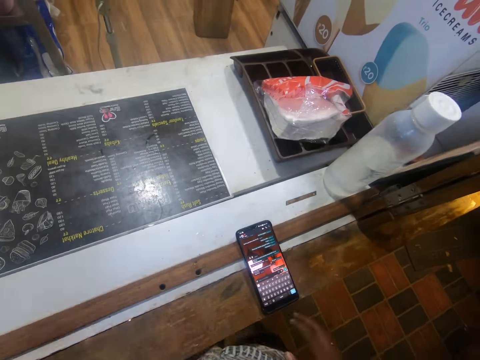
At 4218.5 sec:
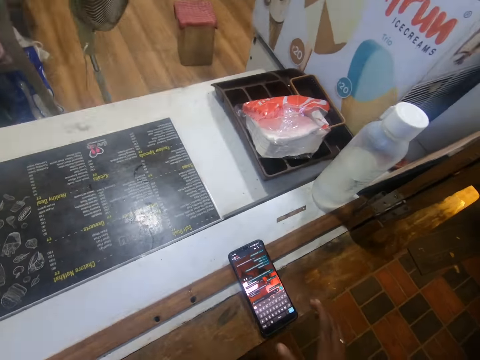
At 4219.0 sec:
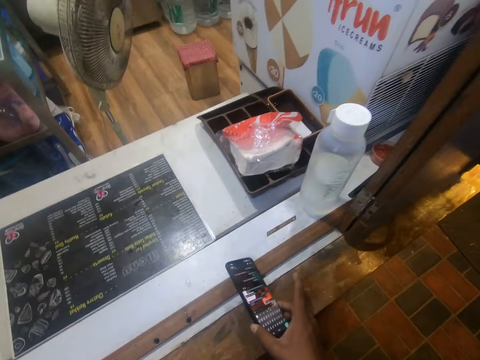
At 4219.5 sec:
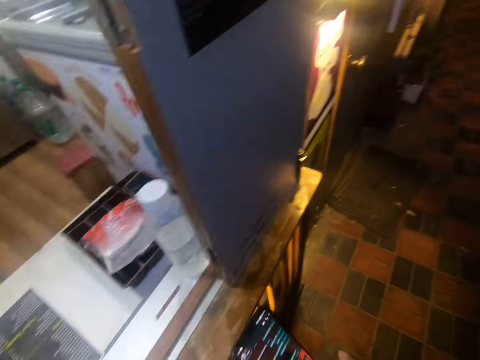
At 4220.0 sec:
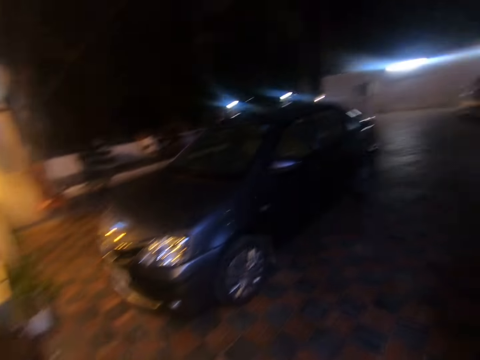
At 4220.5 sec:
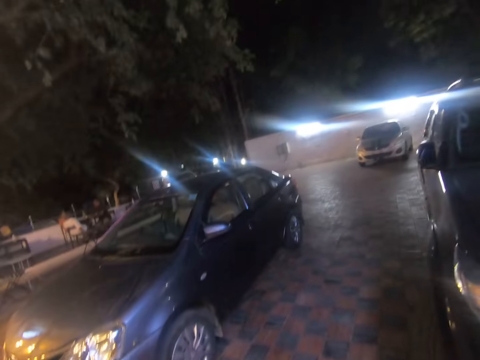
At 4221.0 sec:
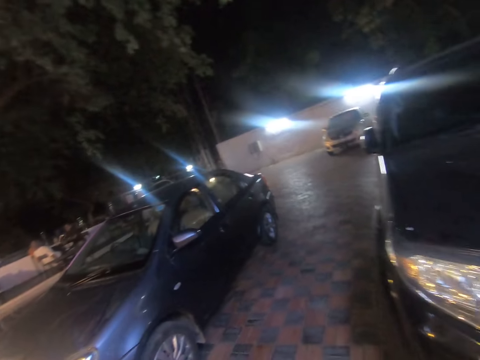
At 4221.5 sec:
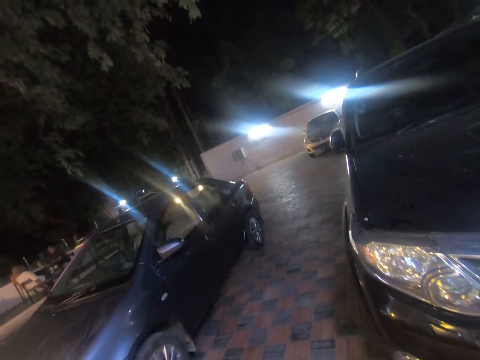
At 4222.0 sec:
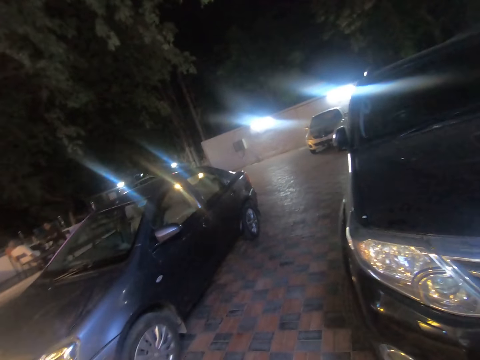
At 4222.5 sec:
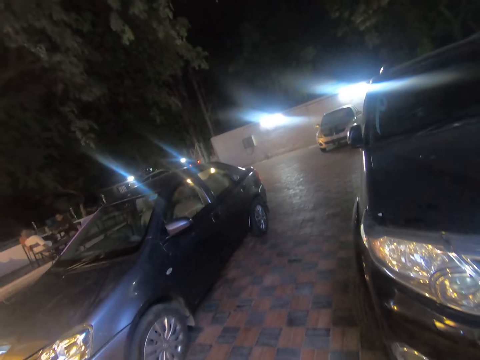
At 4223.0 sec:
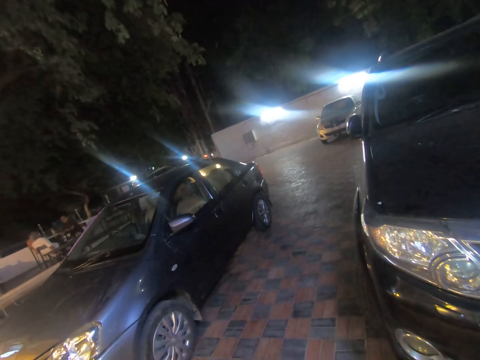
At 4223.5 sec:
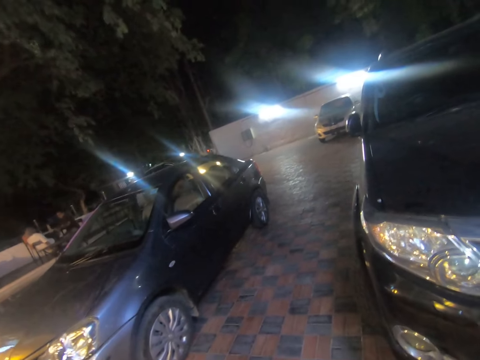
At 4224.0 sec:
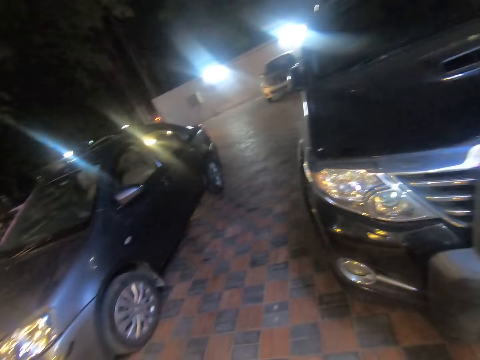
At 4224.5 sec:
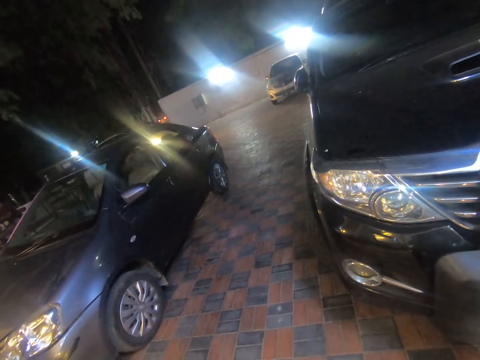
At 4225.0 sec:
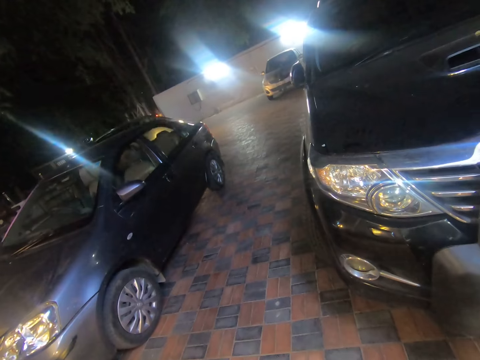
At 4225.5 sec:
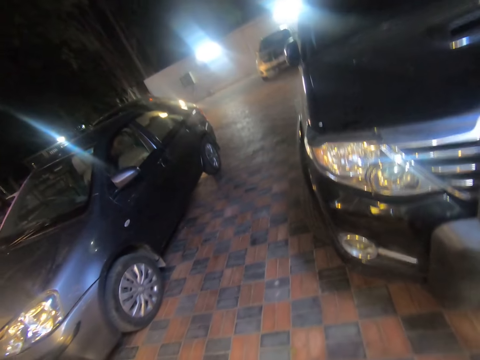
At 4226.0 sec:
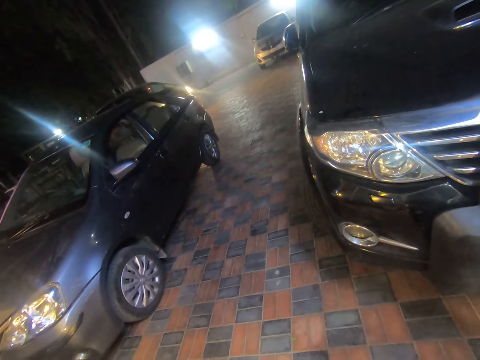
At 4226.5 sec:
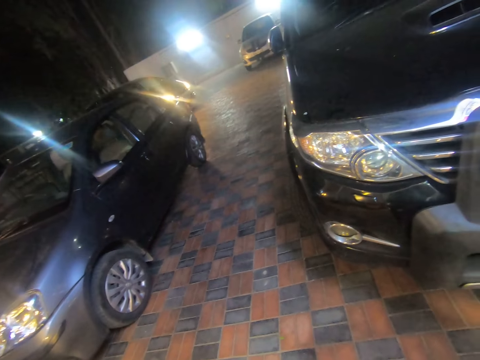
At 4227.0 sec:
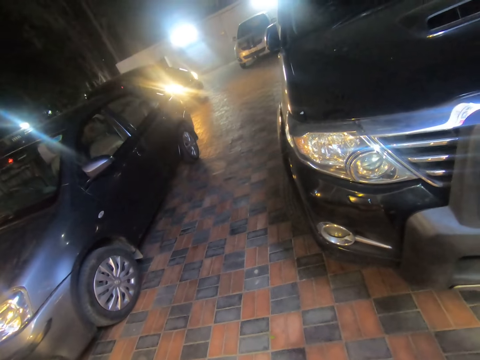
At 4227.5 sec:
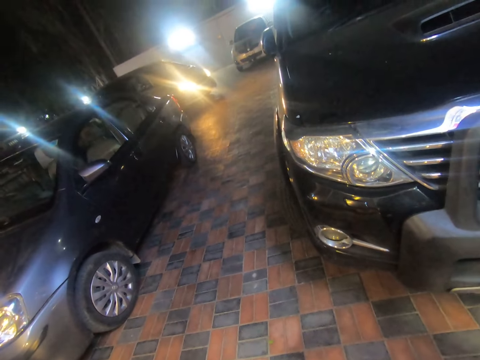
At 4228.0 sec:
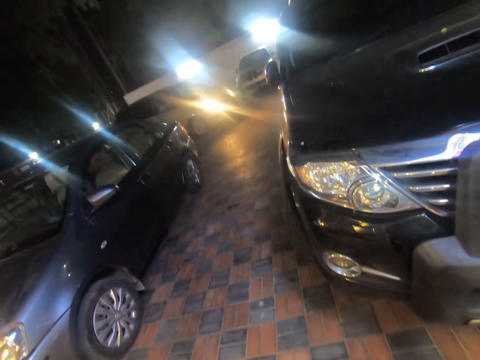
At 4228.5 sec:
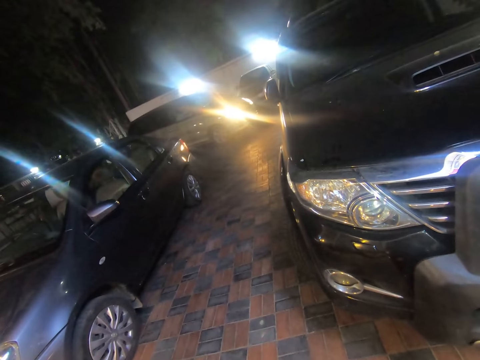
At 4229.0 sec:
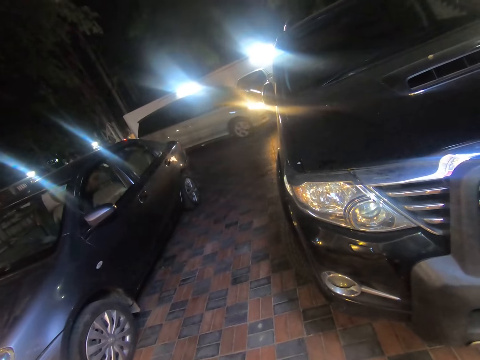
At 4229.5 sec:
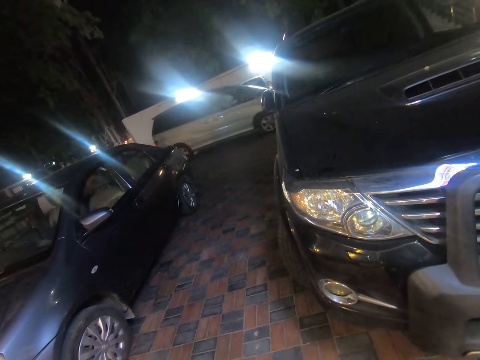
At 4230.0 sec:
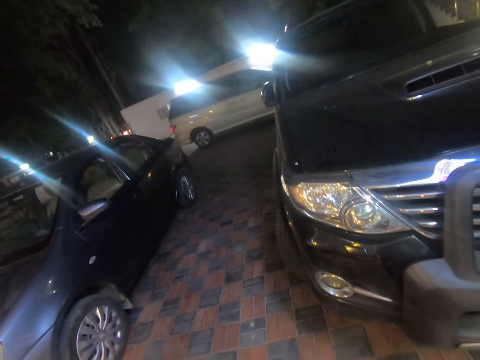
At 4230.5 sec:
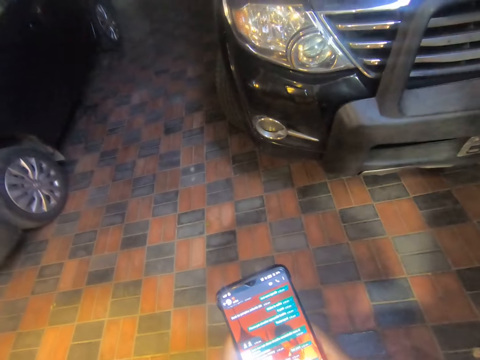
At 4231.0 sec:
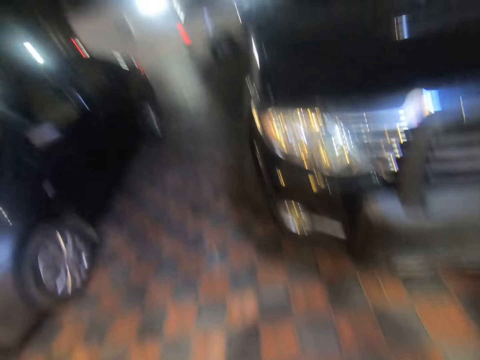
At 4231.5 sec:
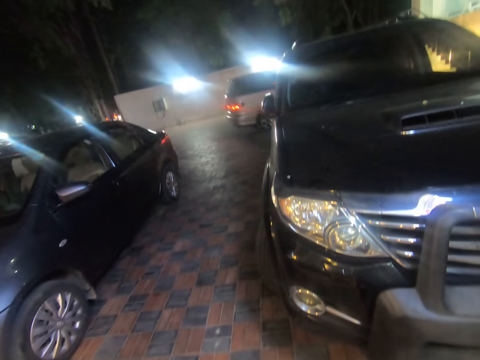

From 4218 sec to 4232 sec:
The camera wearer picks up the mobile phone from the table with his right hand. He moves around the room. He does something. He uses the phone.
